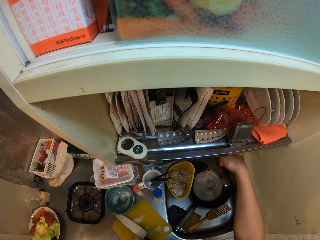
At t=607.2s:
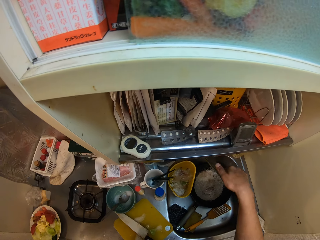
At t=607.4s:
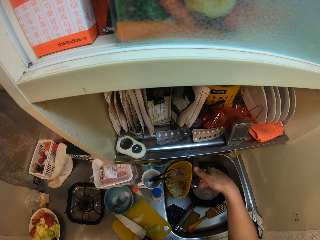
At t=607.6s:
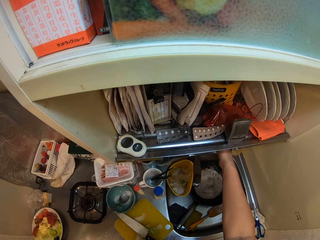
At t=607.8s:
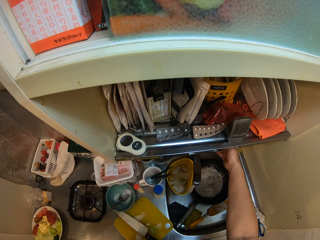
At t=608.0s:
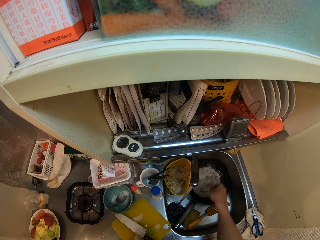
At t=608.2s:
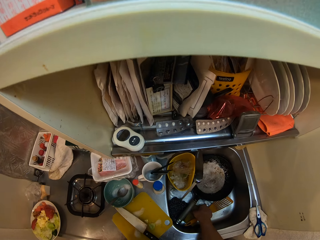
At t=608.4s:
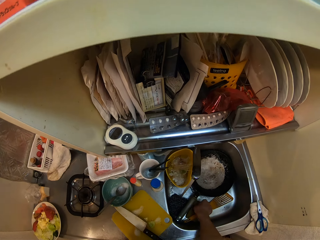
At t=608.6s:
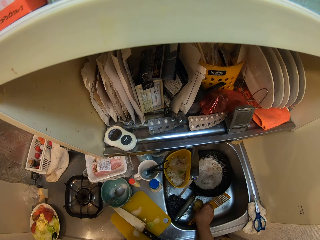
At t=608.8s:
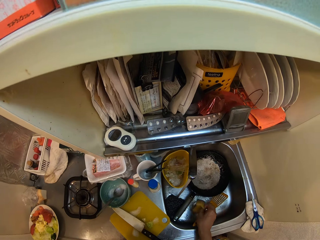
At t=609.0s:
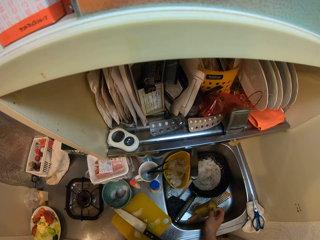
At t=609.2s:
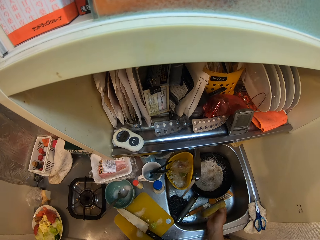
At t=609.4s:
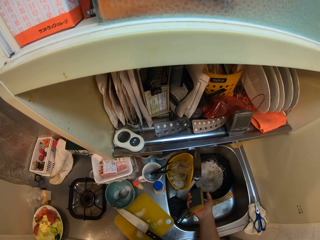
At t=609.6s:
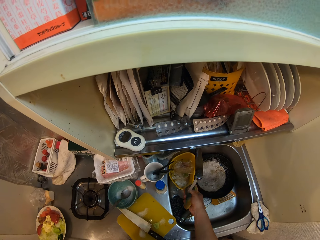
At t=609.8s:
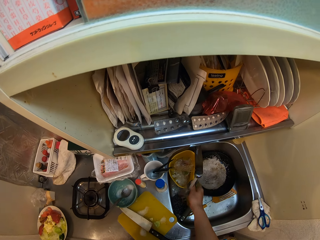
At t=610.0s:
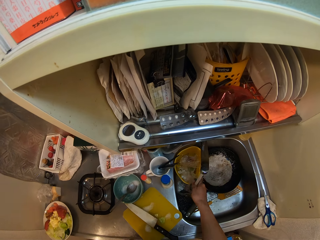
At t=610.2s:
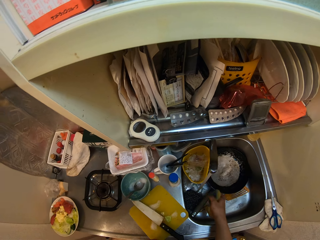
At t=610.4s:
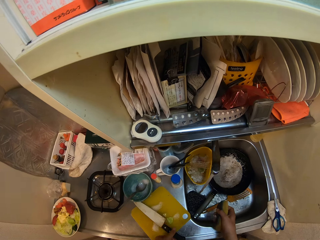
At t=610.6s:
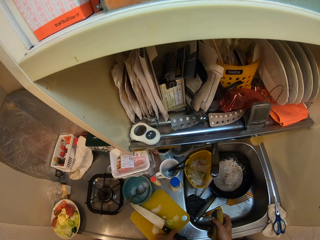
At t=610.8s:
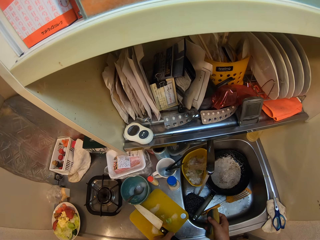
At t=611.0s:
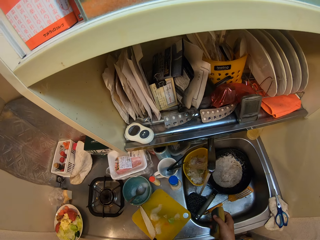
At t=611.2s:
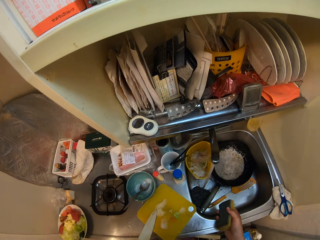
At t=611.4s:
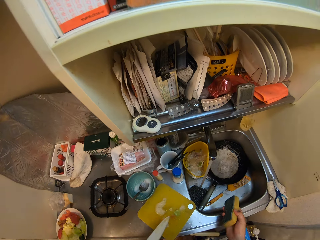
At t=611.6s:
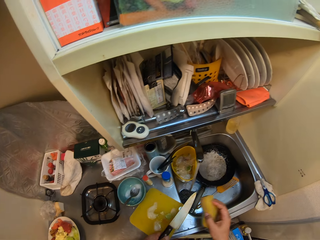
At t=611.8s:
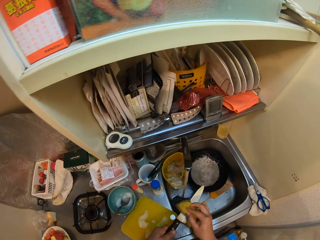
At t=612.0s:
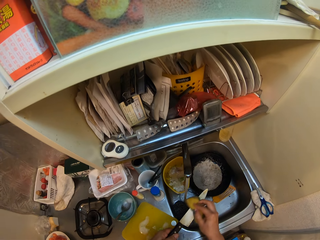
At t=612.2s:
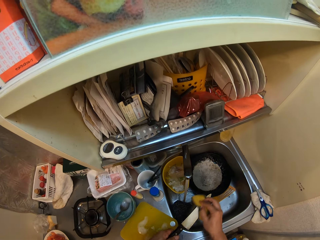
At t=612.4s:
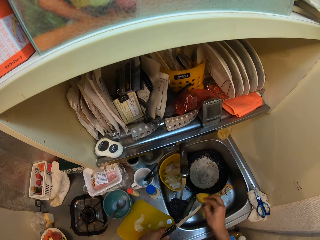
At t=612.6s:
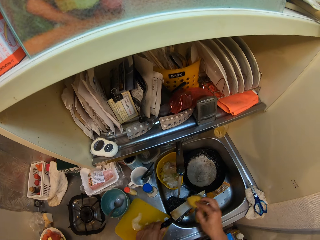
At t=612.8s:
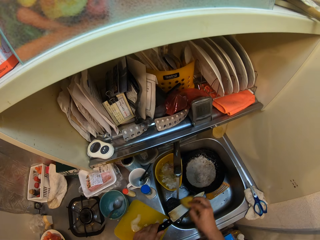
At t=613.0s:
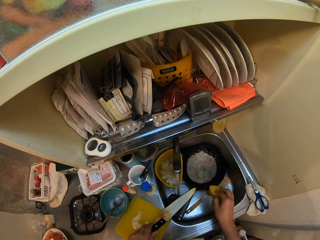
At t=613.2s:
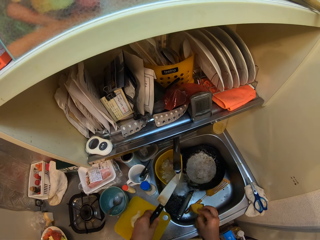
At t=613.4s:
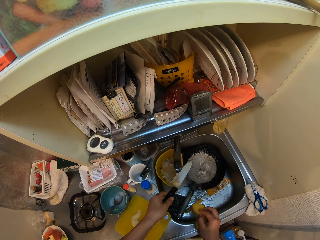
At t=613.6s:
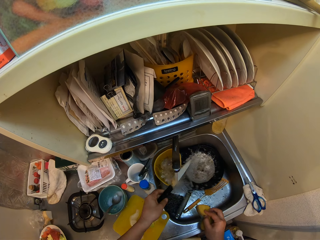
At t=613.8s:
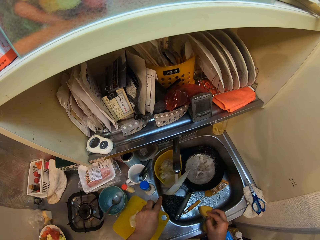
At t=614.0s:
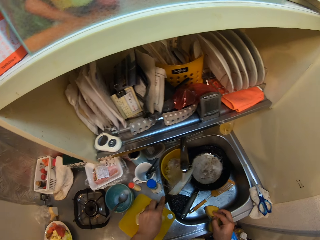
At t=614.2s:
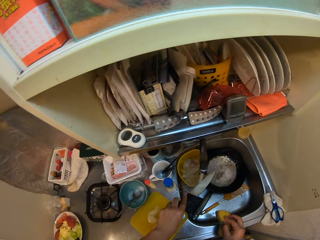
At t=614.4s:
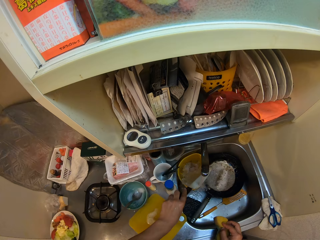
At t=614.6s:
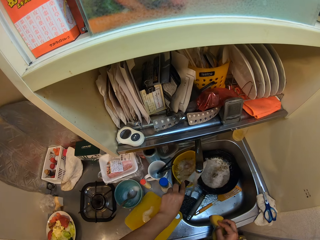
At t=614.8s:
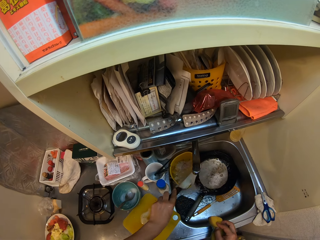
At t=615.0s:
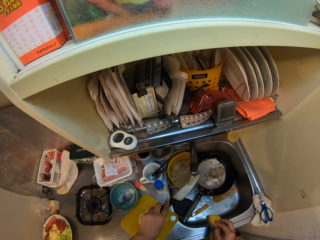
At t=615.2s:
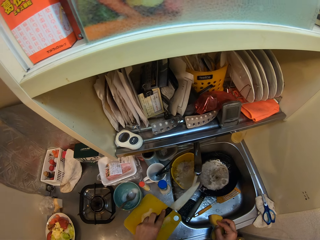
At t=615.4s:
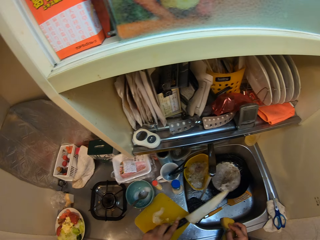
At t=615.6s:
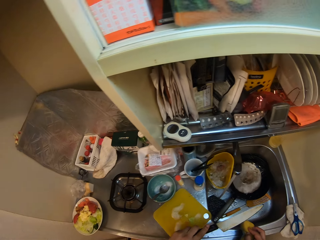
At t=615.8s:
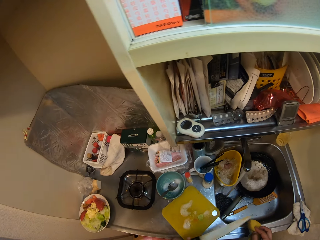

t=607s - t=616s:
The camera wearer opens the tap. He picks up a scrub sponge from the sink with his right hand. He wets the sponge with the water running from the tap. He picks up the knife from the cutting board with his left hand. He washes the knife with the sponge in his right hand. He rinses the knife with the water running from the tap.

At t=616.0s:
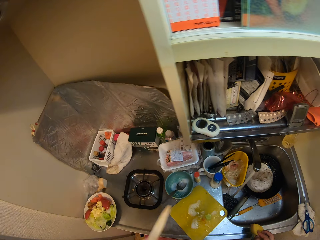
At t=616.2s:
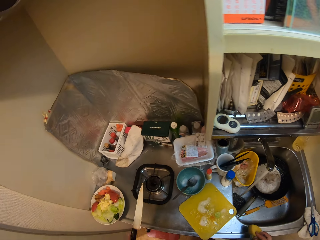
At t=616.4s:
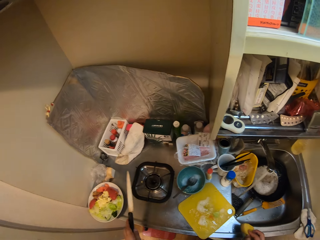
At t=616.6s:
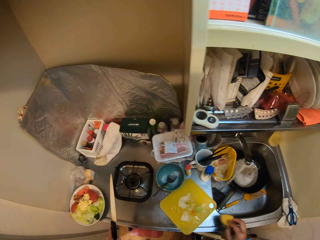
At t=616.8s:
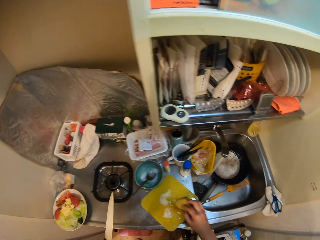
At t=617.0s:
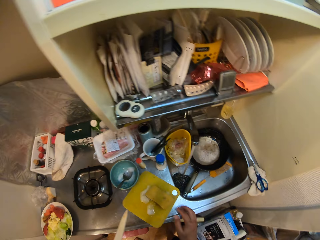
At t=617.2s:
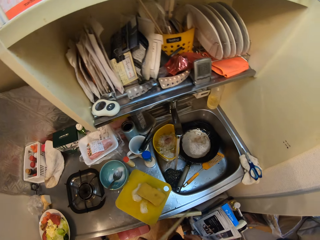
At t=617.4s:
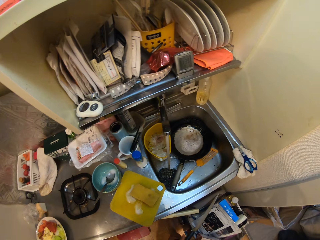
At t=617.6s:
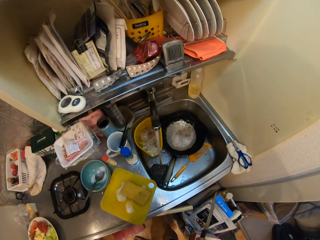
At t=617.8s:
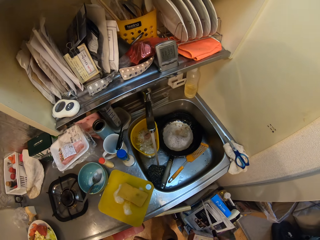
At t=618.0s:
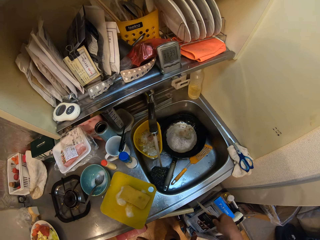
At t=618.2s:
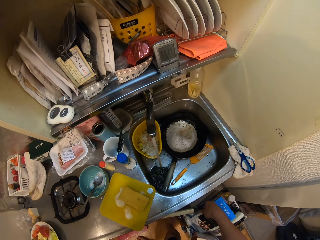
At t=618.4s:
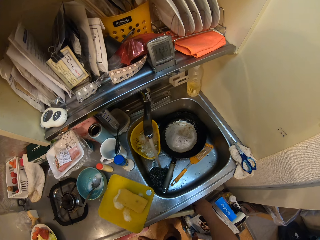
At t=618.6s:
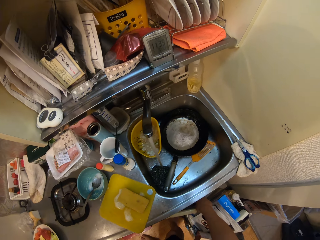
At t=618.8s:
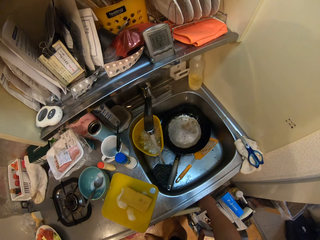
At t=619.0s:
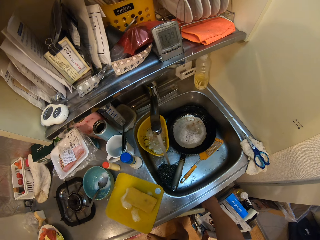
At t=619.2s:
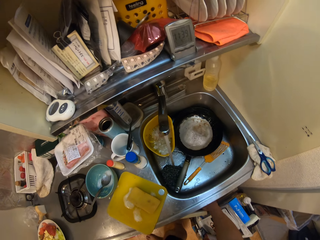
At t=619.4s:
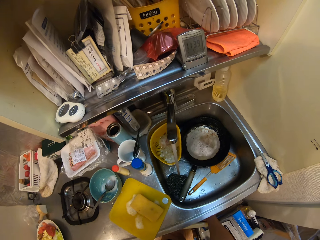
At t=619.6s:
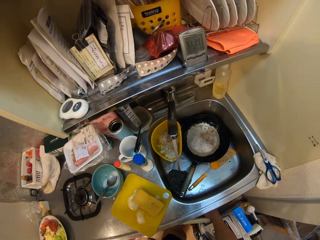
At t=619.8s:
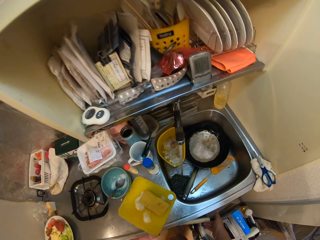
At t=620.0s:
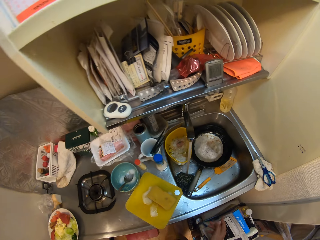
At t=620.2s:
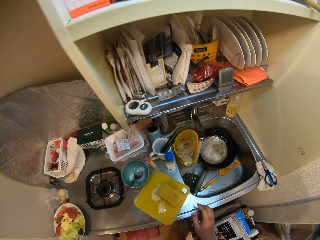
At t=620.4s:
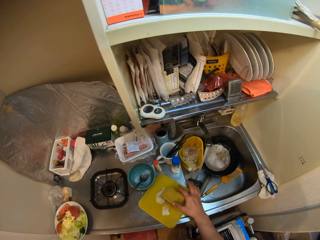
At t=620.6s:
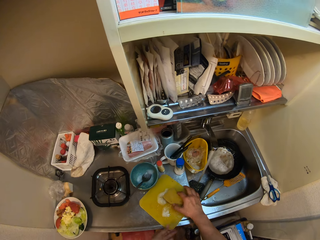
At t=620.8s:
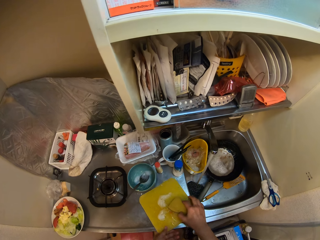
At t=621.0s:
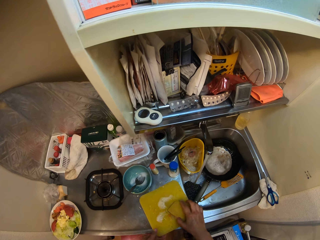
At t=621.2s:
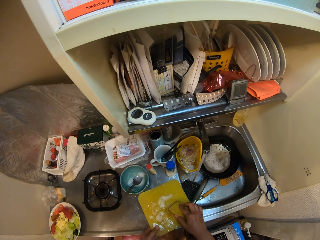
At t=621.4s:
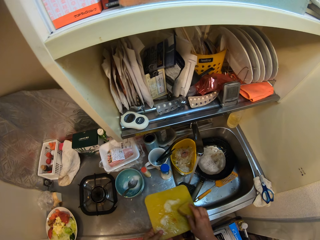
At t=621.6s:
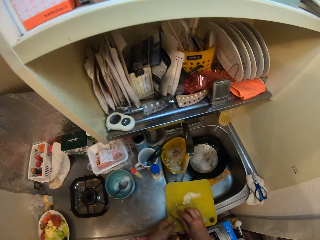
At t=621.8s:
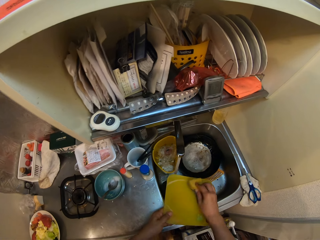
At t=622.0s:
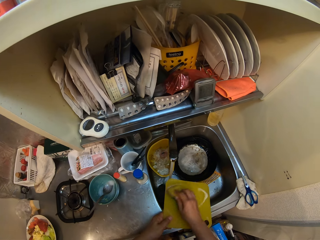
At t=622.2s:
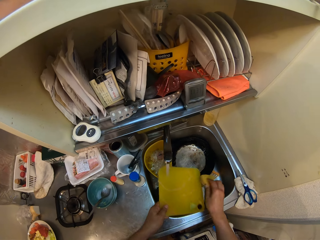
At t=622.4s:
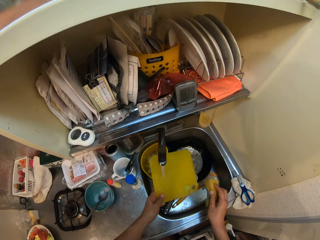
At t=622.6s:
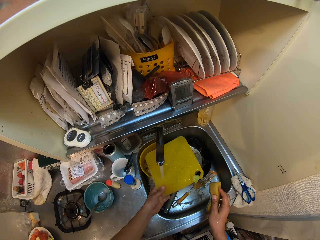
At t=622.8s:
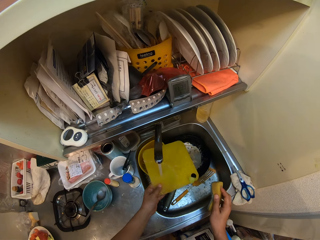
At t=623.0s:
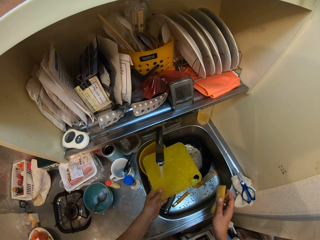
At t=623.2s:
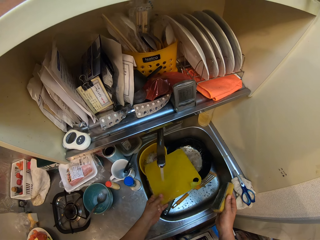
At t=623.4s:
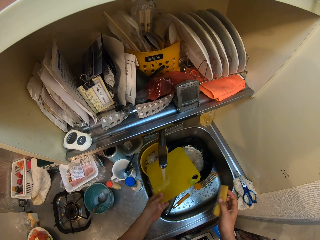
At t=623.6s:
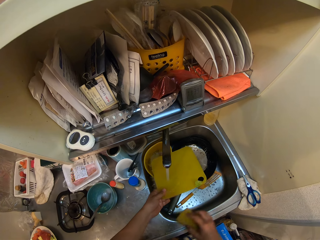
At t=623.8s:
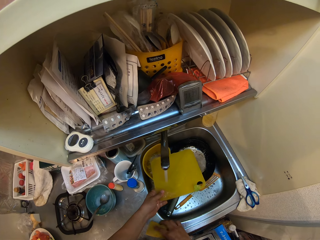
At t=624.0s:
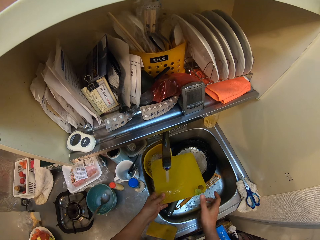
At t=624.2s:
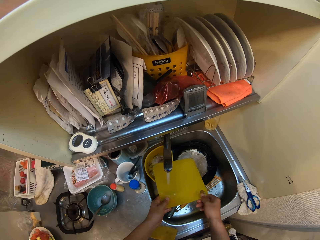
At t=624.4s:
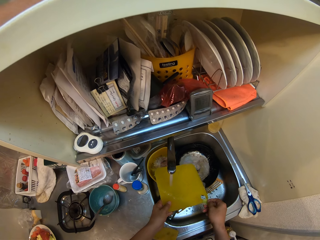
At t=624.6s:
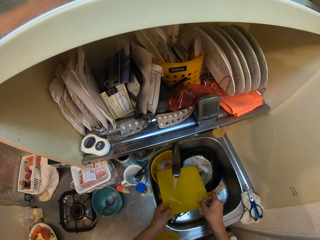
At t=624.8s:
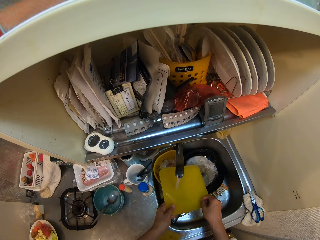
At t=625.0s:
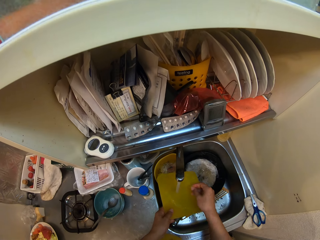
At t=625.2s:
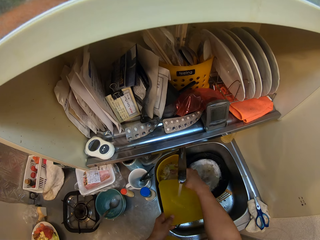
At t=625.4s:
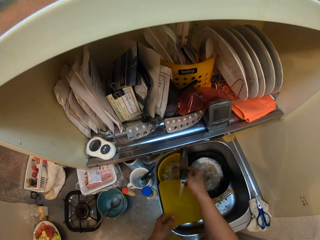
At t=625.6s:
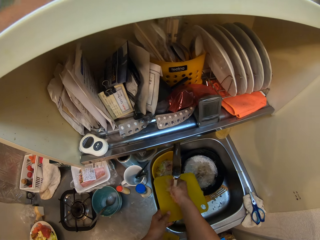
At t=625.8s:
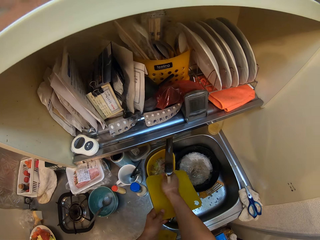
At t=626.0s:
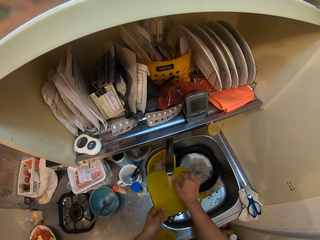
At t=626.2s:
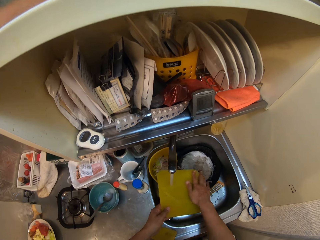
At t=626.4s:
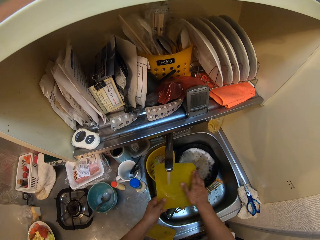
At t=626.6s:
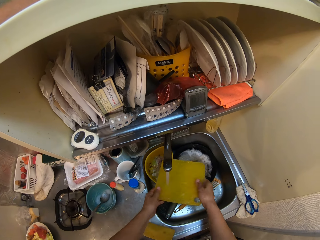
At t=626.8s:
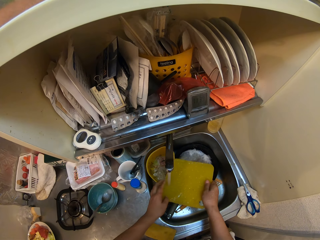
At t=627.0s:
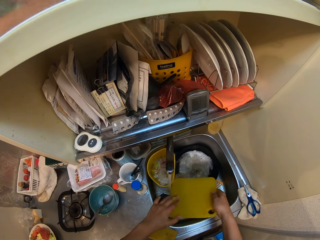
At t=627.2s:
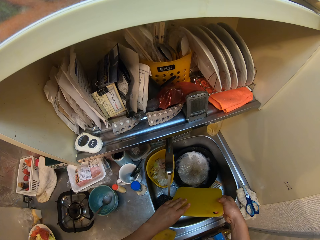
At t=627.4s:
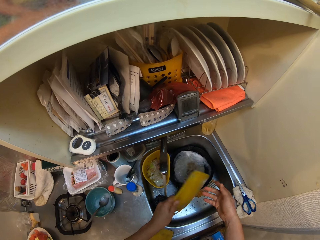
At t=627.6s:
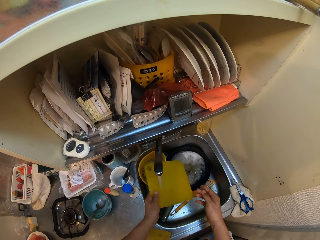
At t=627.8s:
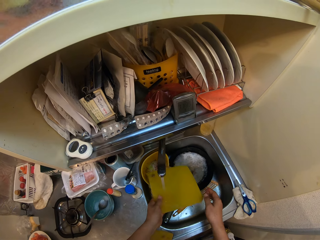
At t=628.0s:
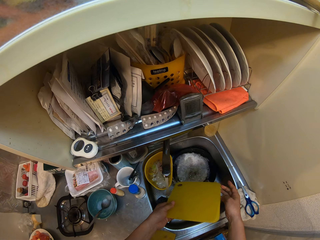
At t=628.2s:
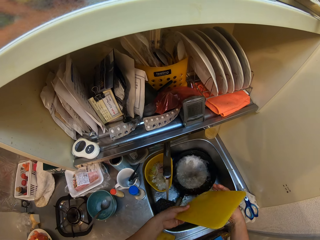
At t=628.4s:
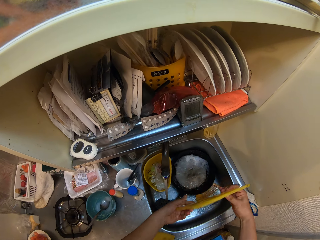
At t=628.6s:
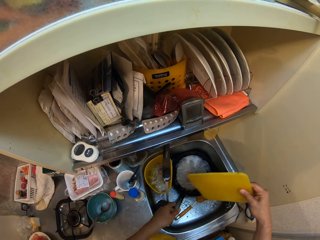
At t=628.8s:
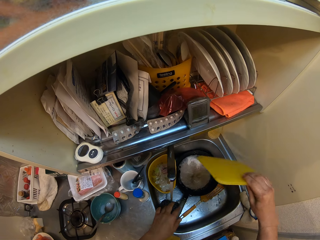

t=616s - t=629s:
The camera wearer places the scrub sponge in his right hand on the cutting board. He puts the knife in the cupboard. He closes a cabinet with his right hand. He picks up the cutting board with the sponge on it from the sink. He takes the scrub sponge. He washes the cutting board with the sponge in his right hand. He rinses the cutting board with the water running from the tap. He drops the sponge in his right hand on the sink. He cleans the chopping board. He rinses his right hand with the water running from the tap. He rinses the cutting board with the water running from the tap.
